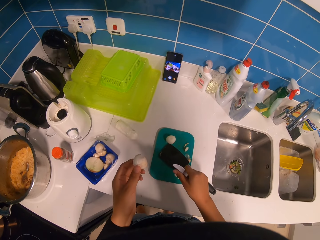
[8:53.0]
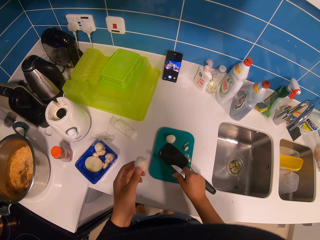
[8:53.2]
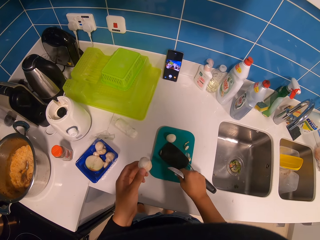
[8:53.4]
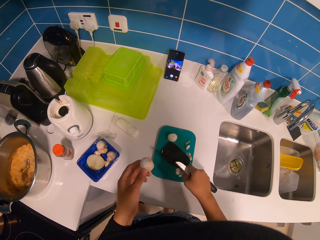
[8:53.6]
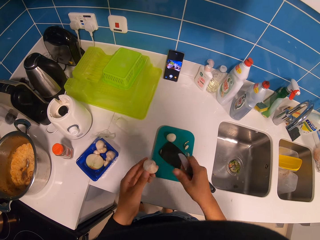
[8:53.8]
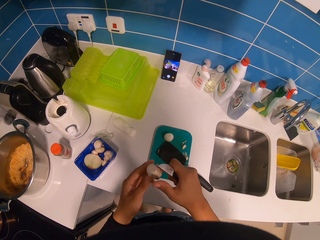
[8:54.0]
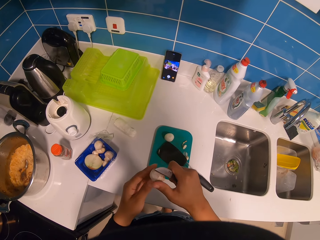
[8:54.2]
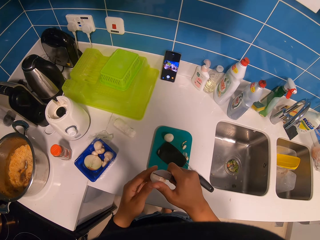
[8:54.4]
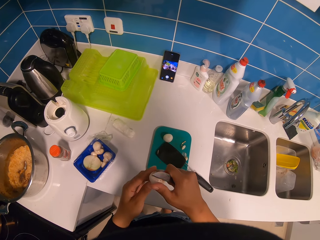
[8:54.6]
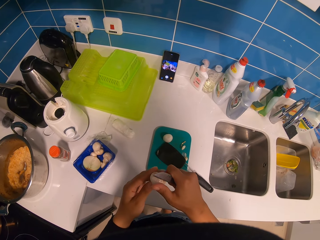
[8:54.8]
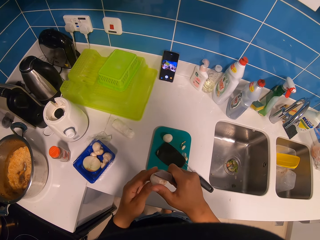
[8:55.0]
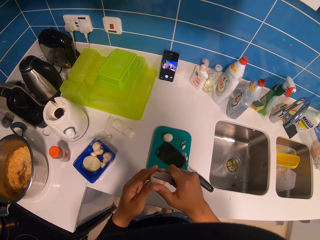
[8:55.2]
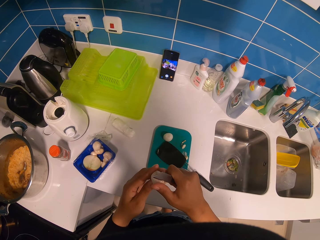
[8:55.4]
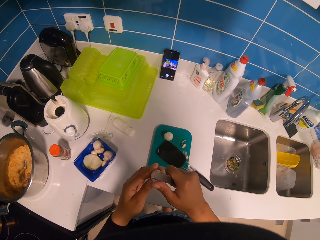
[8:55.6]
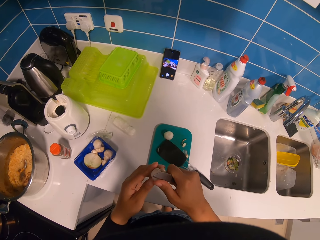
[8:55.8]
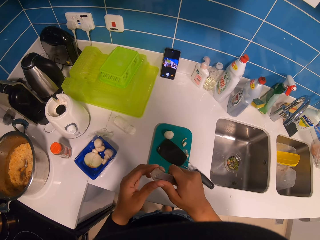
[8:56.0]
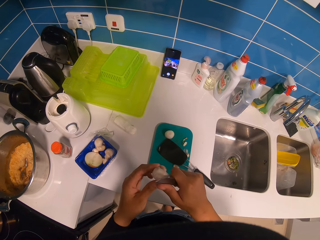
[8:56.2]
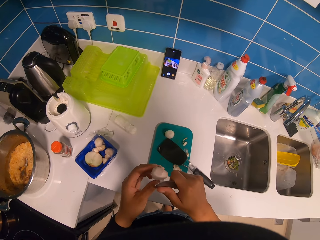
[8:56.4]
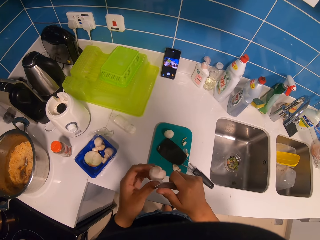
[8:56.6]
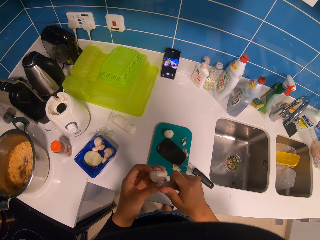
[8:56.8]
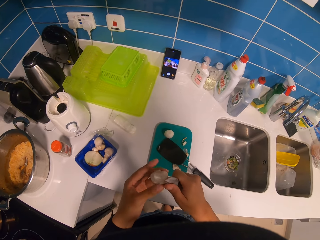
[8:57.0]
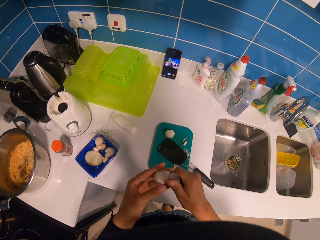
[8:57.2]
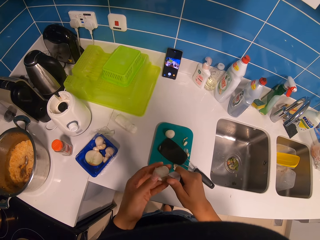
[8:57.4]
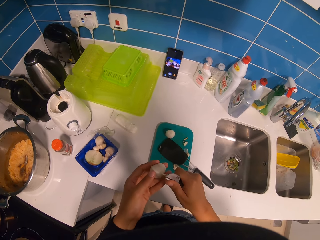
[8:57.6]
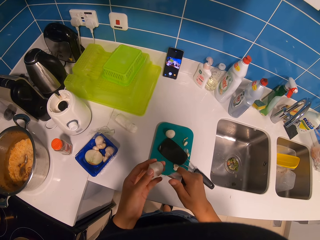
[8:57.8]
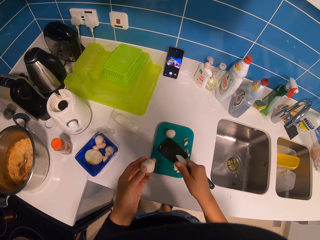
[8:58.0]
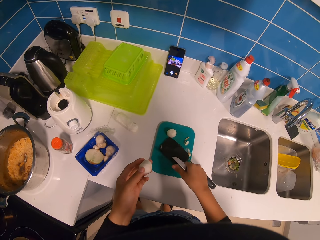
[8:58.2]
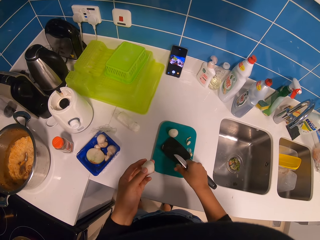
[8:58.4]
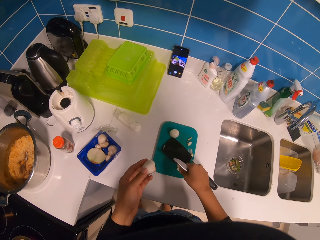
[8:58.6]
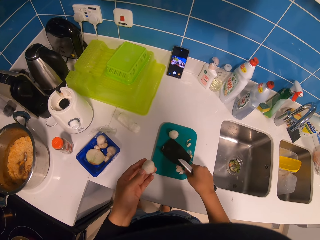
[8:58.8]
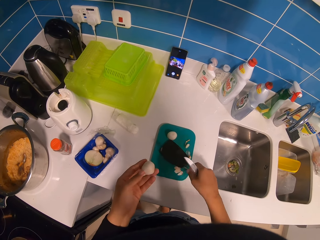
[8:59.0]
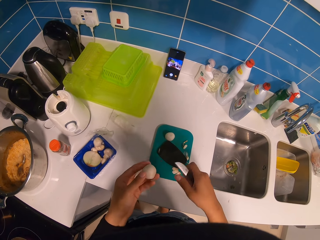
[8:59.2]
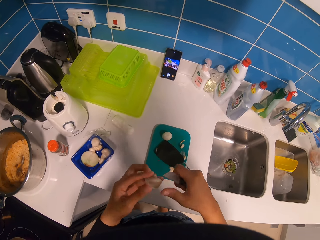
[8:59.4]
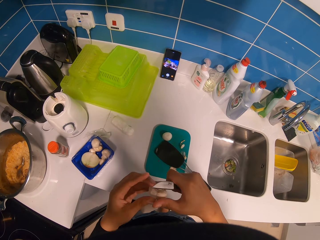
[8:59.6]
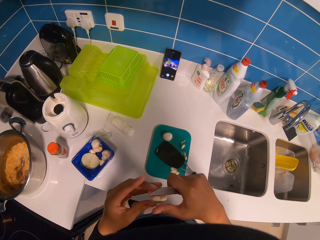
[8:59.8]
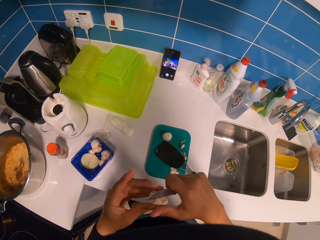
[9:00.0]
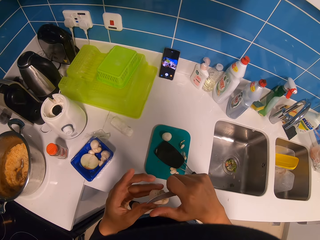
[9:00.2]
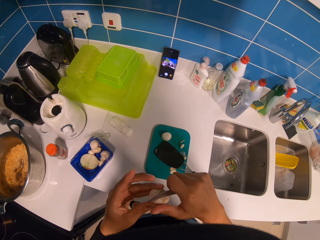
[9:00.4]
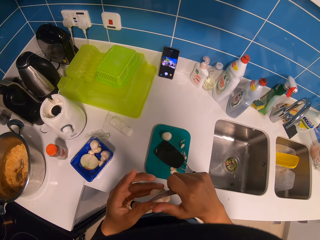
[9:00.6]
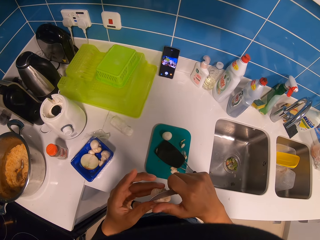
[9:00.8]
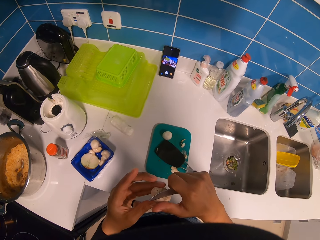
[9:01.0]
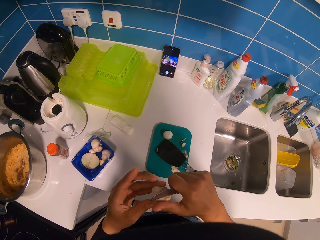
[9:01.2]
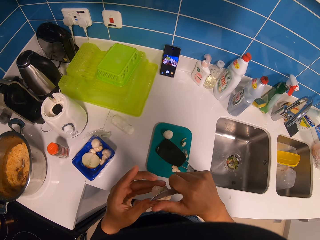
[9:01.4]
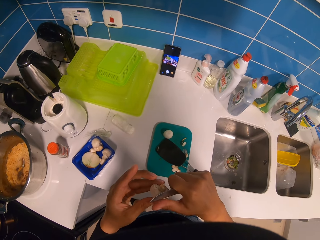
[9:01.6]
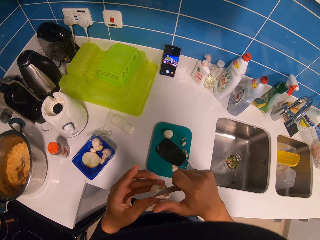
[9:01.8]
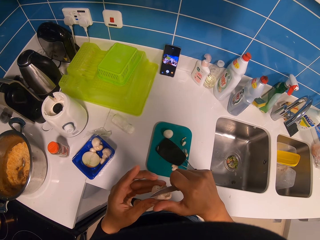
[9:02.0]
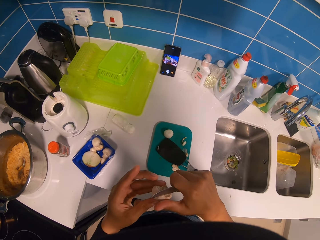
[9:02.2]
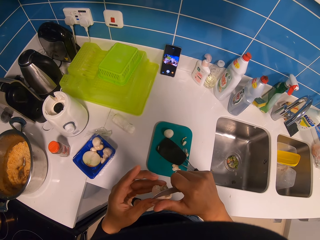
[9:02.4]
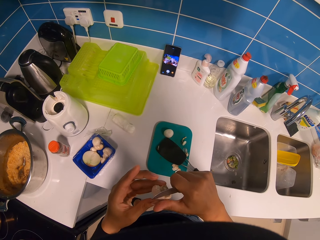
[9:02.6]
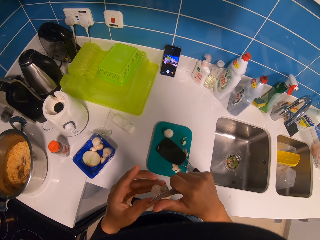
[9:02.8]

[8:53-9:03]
The camera wearer places the peel on the chopping board. They peel the garlic onion with the knife. They place the peel on the chopping board. They peel the garlic onion with the knife.

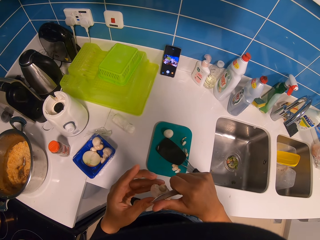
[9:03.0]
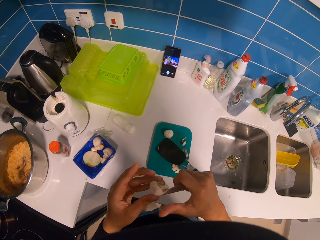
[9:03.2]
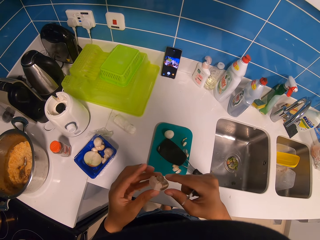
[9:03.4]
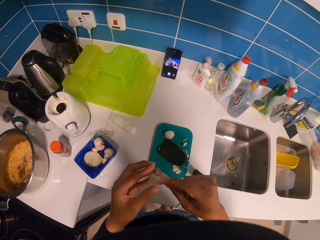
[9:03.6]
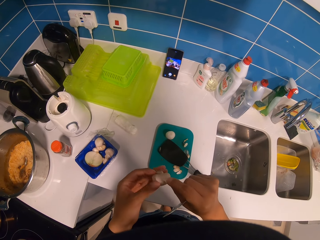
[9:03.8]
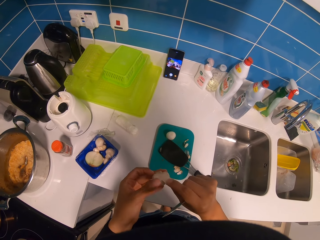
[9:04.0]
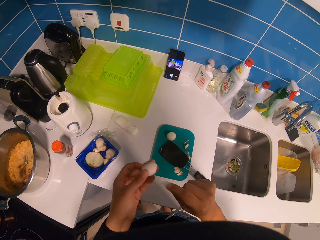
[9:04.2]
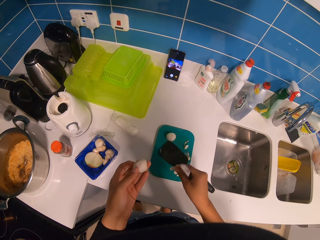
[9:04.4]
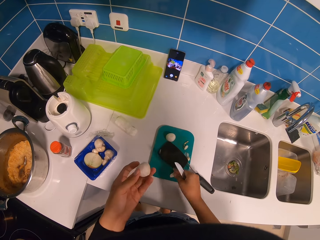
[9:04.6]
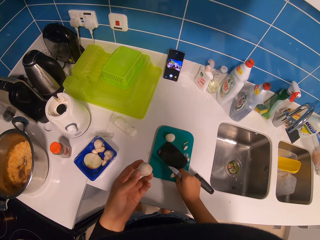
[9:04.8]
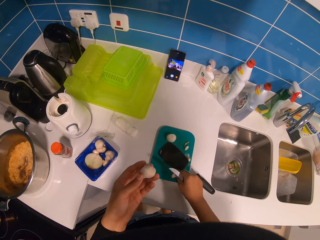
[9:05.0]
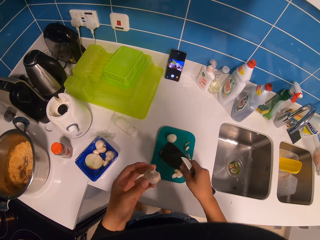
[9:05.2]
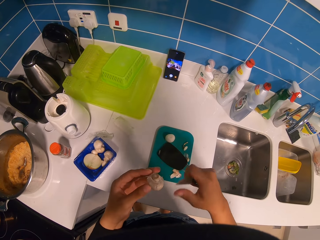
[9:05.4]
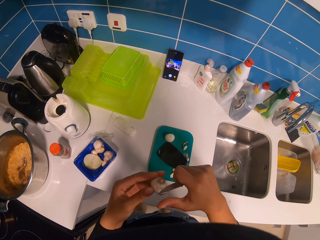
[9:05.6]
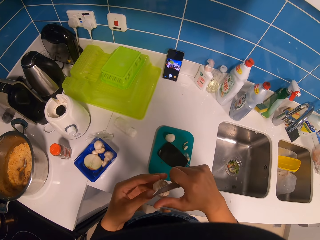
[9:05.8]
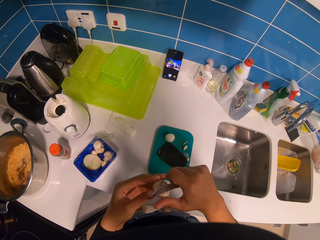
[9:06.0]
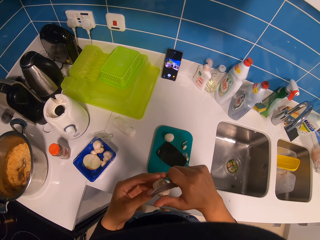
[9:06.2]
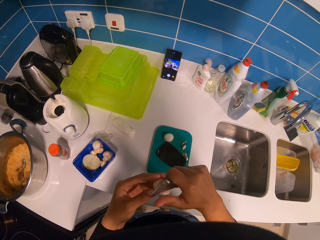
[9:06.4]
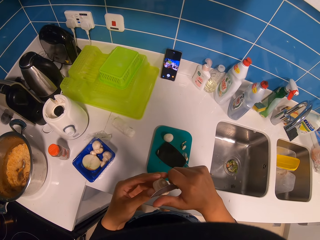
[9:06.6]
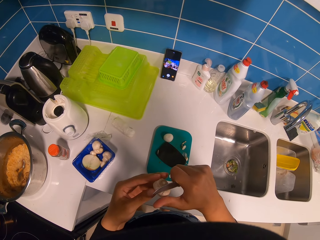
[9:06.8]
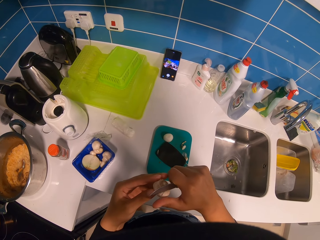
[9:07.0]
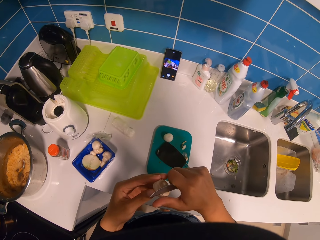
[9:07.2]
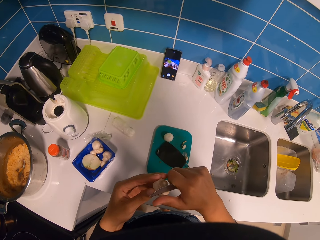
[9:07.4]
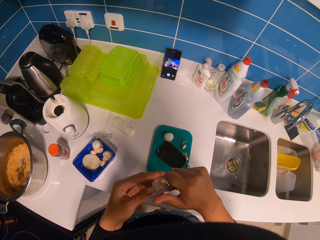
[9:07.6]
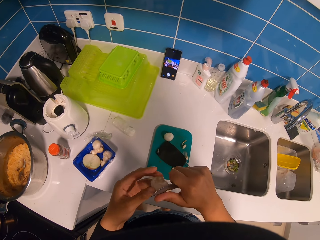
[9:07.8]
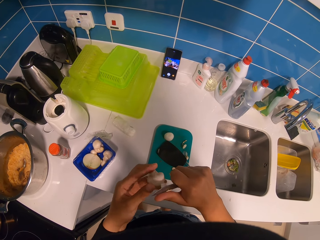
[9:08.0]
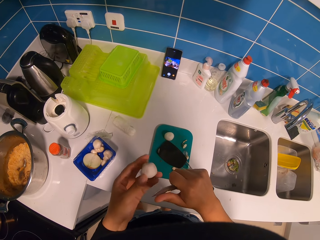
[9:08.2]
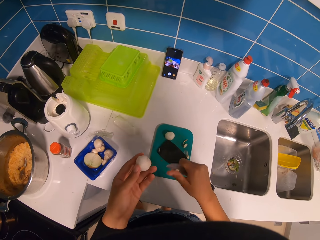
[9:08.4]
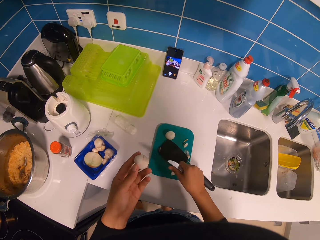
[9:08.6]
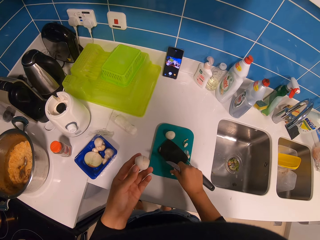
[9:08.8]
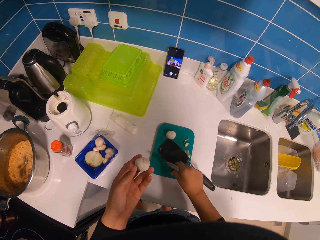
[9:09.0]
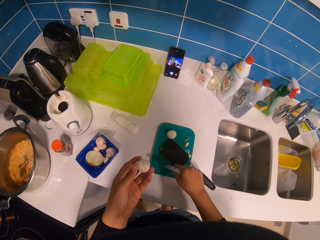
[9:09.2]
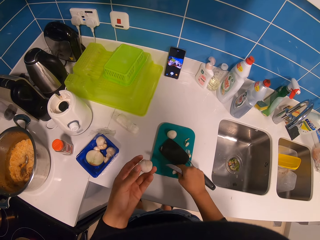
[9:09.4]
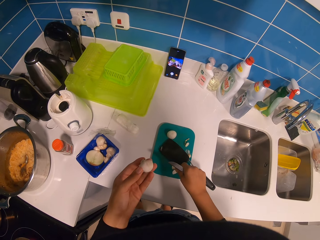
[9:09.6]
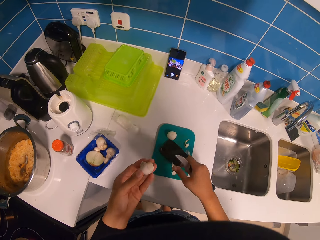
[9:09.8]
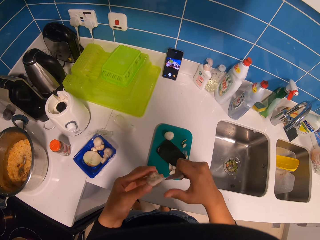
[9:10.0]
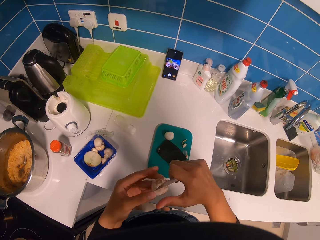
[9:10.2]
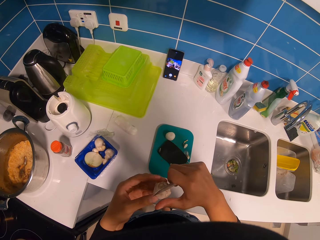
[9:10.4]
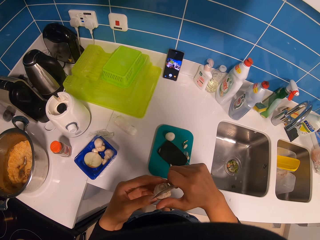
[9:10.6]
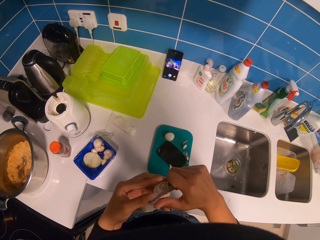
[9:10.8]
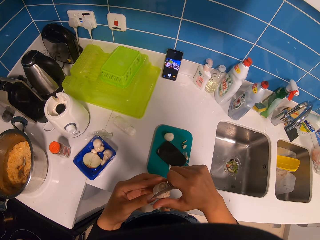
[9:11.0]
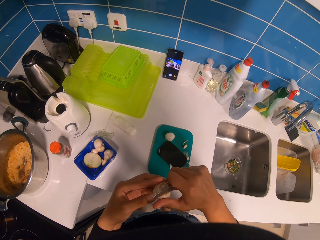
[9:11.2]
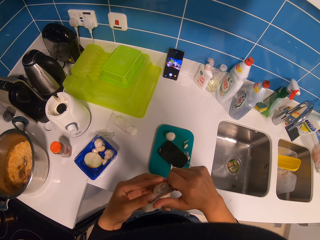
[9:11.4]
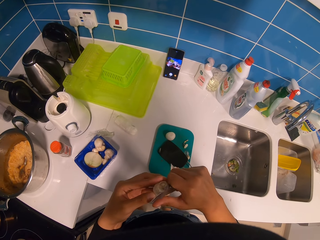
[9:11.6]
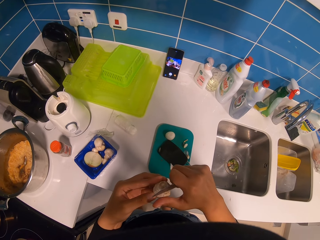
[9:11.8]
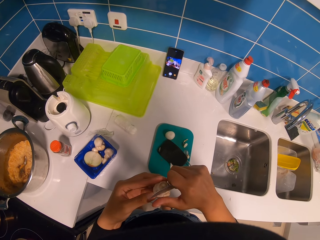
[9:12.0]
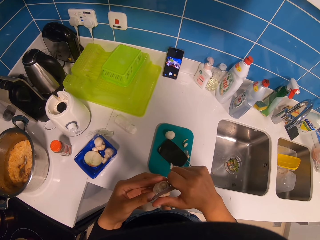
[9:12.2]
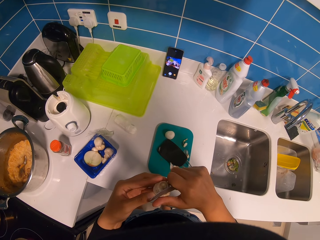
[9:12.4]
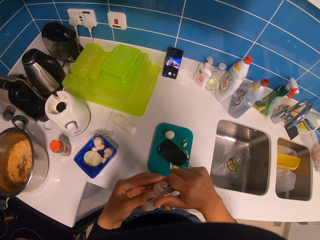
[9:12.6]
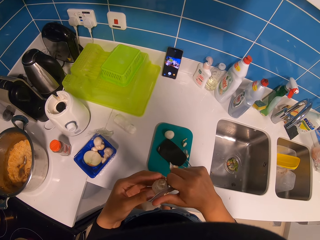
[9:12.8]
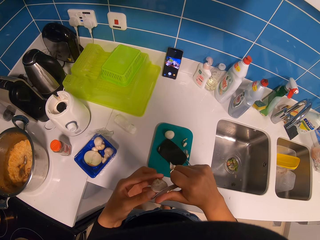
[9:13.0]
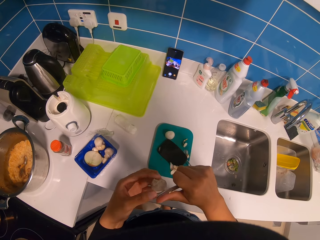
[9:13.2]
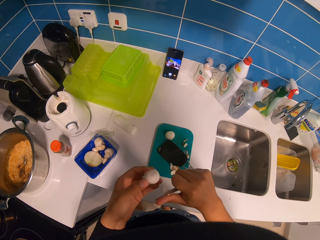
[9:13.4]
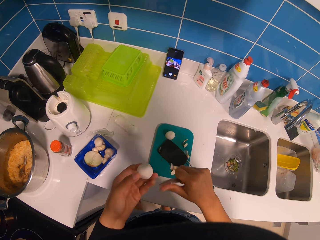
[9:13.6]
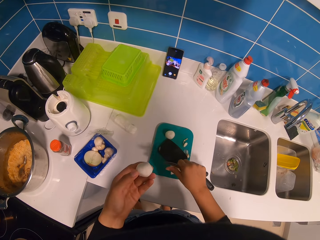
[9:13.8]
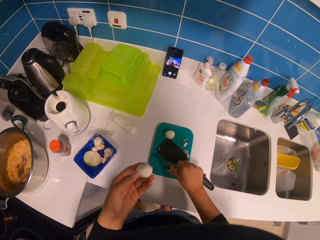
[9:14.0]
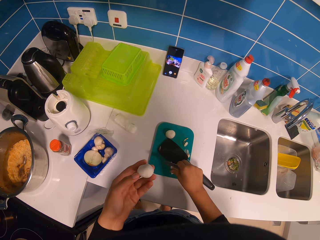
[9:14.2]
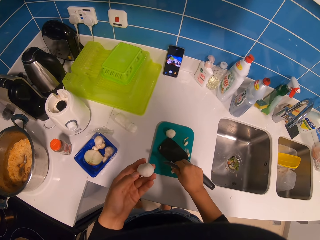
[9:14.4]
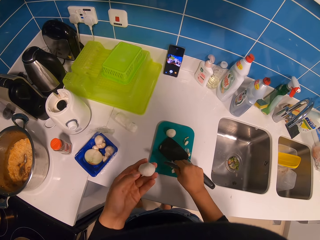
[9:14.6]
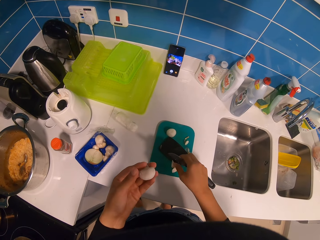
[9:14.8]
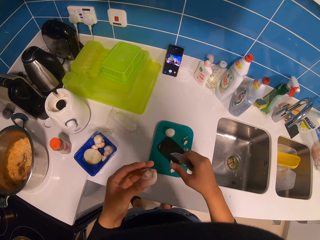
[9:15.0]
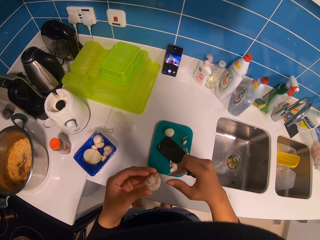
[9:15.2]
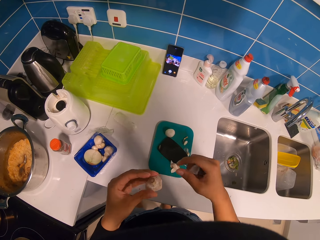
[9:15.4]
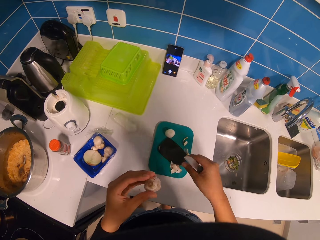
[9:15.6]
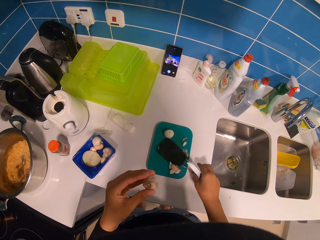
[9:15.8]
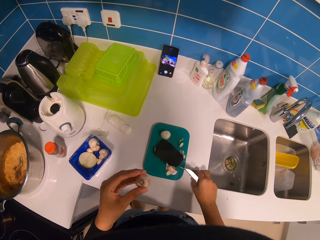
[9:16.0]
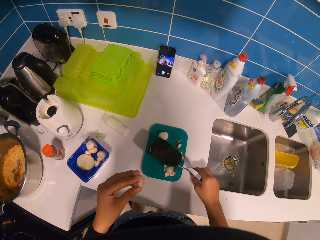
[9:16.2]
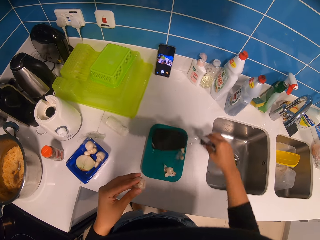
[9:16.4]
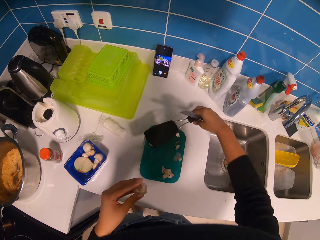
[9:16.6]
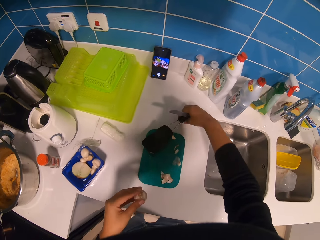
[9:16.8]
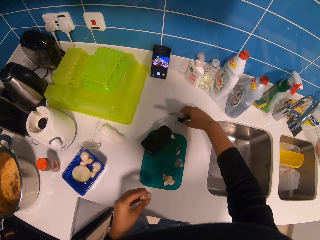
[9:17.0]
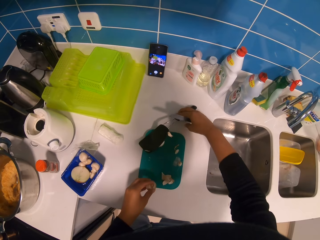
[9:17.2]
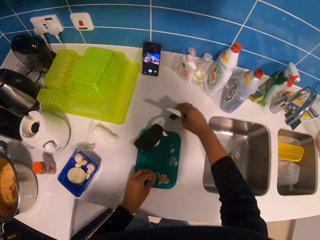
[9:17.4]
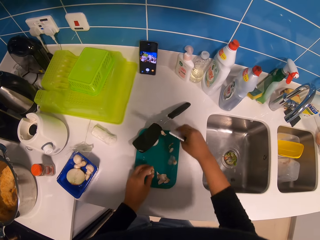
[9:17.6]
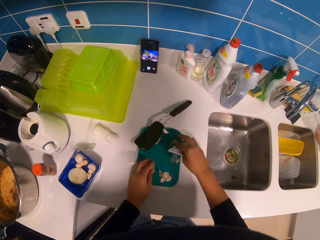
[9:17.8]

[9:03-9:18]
The camera wearer places the peel on the chopping board. They peel the garlic onion with the knife. They place the peel on the chopping board. They peel the garlic onion with the knife. They place the peel on the chopping board. They remove onion peels. They move something on the table. They turn a plastic spoon on a chopping board.
